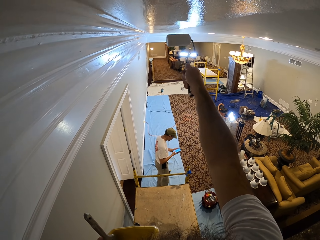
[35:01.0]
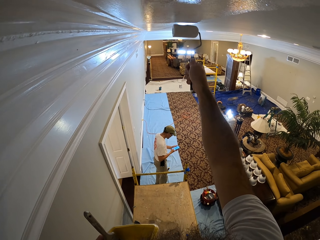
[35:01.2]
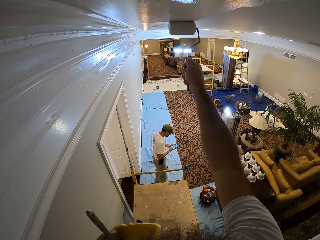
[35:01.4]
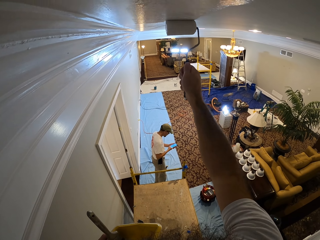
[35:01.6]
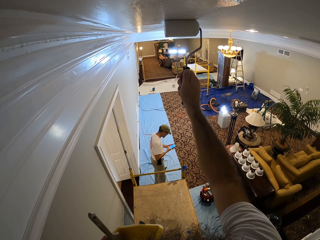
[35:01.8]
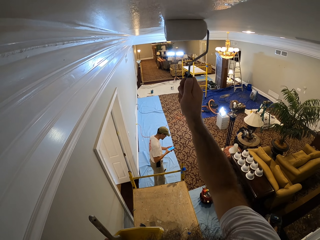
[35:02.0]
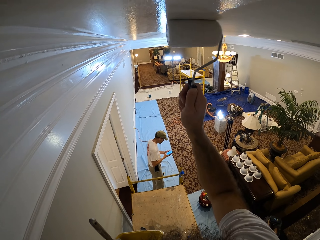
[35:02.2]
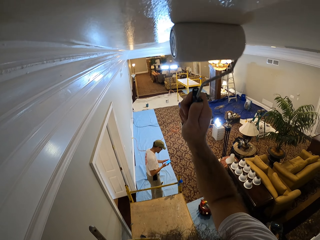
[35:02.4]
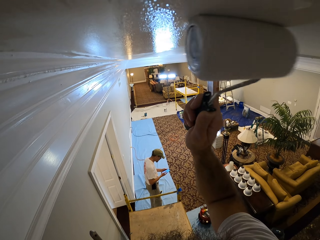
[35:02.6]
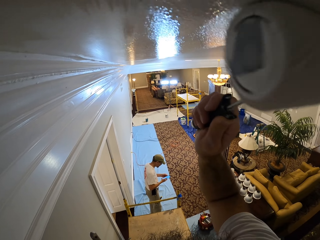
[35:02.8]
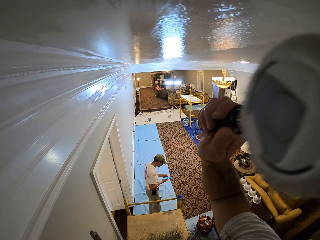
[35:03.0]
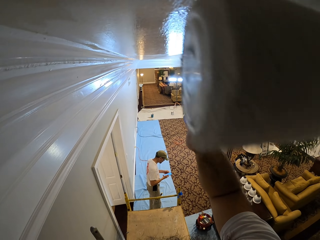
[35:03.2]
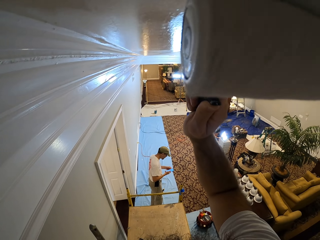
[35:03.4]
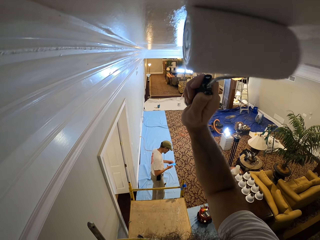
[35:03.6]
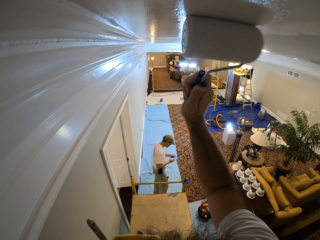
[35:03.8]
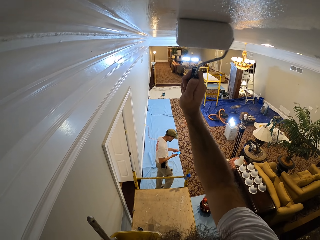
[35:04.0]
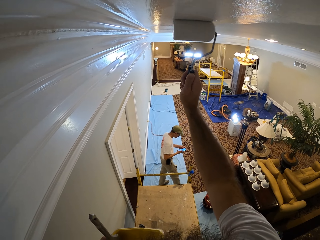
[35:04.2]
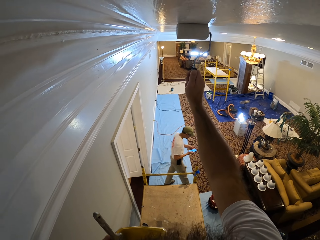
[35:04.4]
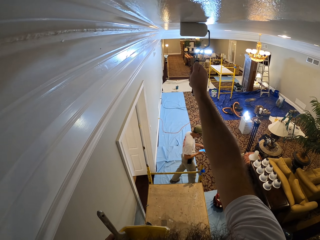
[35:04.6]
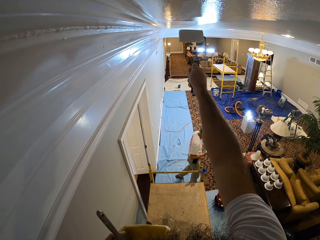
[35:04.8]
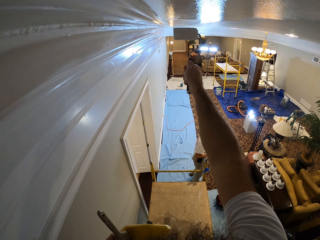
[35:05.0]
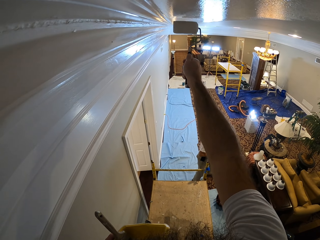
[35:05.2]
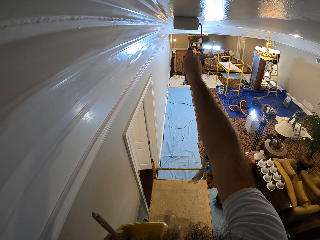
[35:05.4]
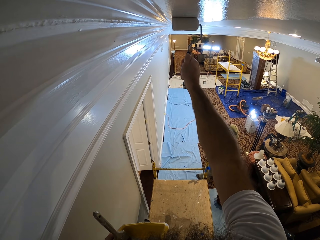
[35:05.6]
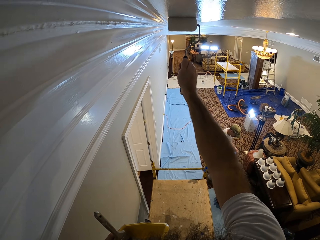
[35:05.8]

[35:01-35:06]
A man operates a phone.

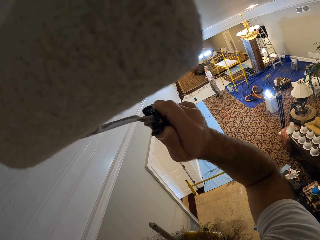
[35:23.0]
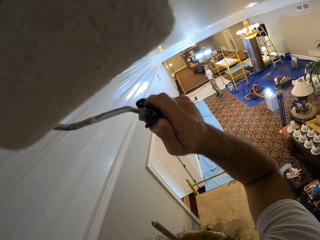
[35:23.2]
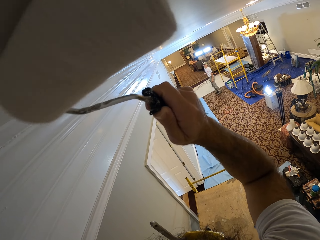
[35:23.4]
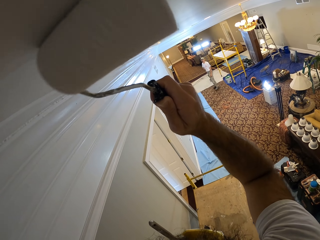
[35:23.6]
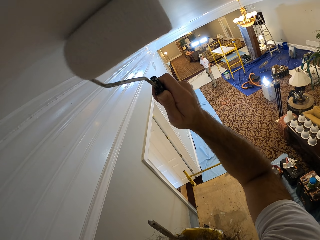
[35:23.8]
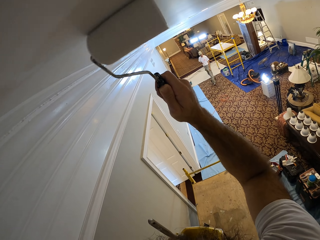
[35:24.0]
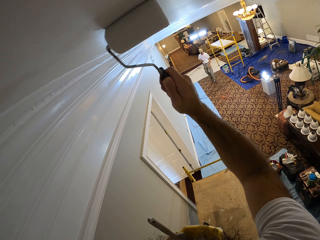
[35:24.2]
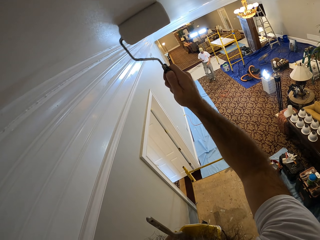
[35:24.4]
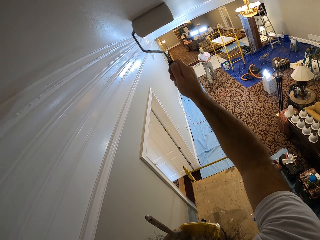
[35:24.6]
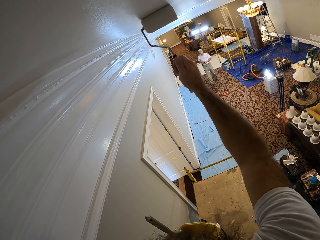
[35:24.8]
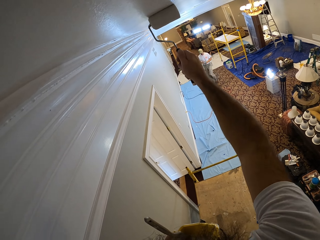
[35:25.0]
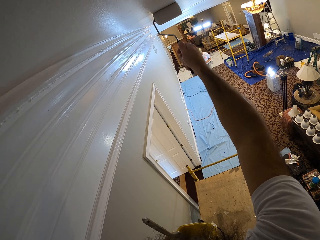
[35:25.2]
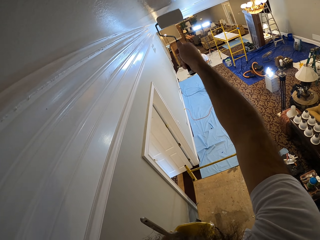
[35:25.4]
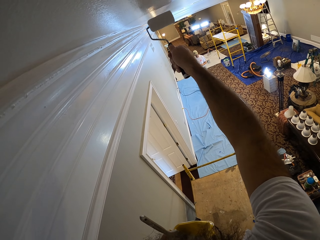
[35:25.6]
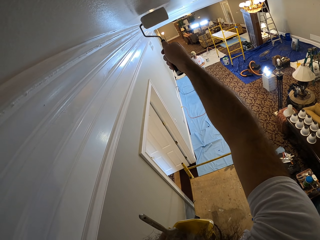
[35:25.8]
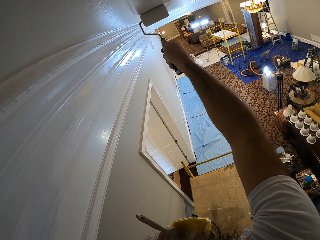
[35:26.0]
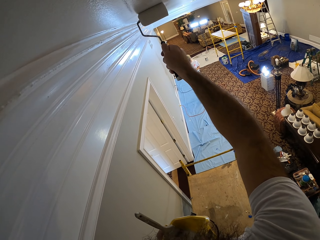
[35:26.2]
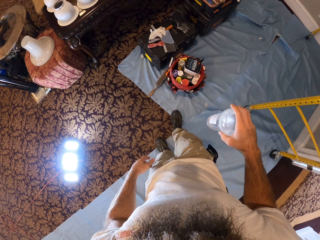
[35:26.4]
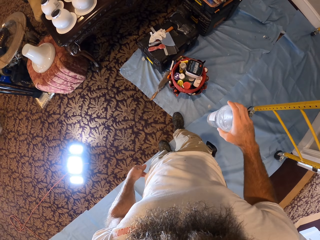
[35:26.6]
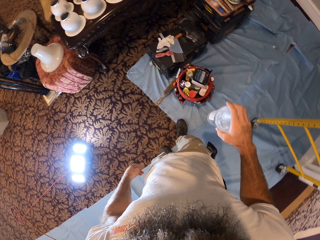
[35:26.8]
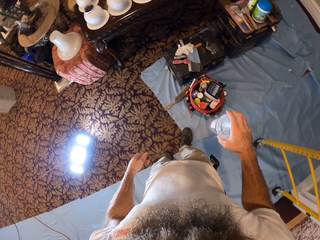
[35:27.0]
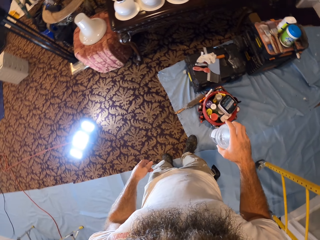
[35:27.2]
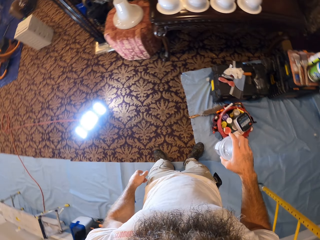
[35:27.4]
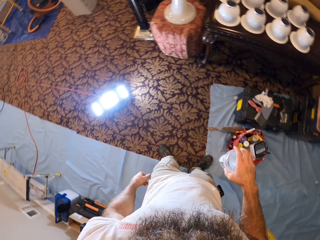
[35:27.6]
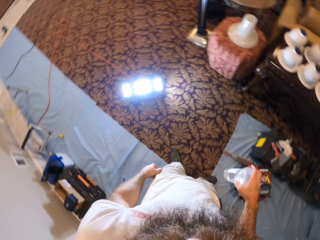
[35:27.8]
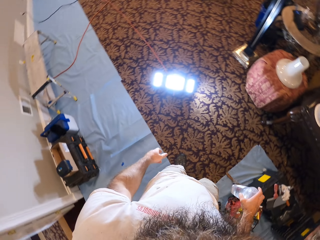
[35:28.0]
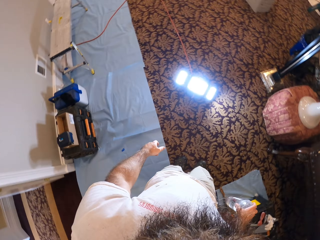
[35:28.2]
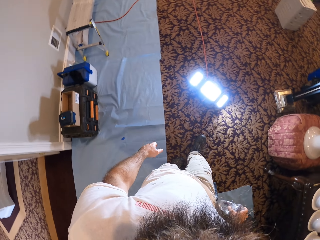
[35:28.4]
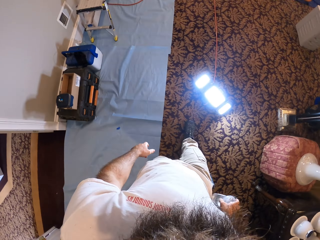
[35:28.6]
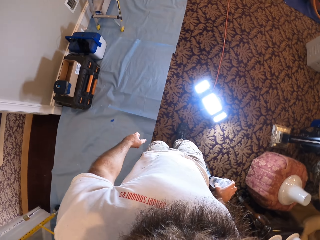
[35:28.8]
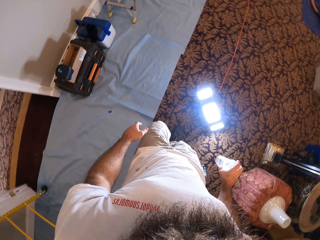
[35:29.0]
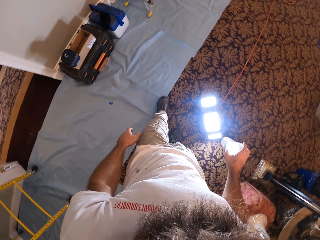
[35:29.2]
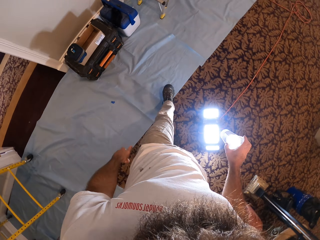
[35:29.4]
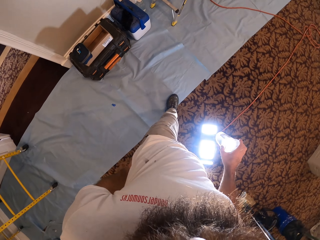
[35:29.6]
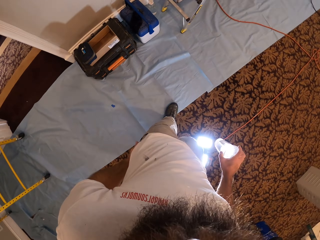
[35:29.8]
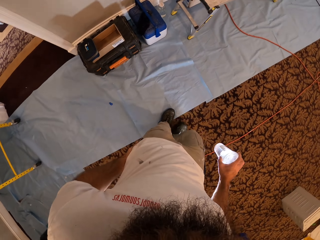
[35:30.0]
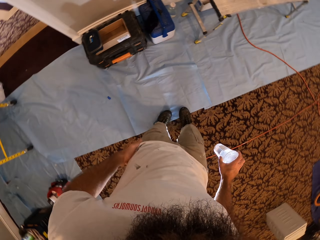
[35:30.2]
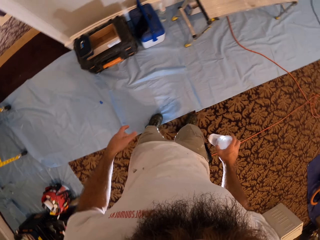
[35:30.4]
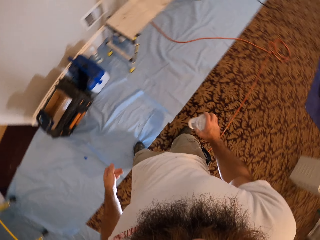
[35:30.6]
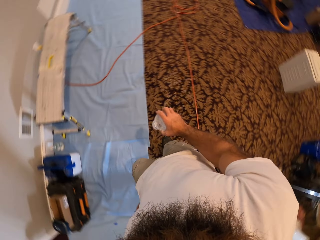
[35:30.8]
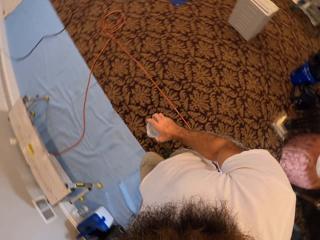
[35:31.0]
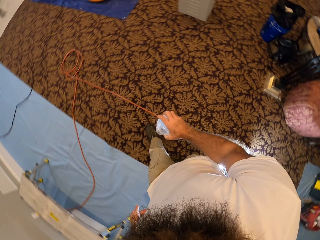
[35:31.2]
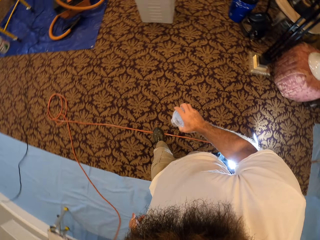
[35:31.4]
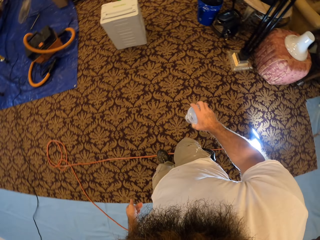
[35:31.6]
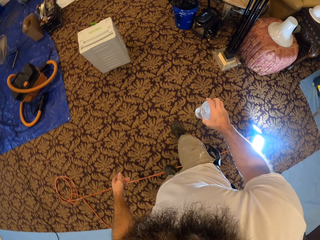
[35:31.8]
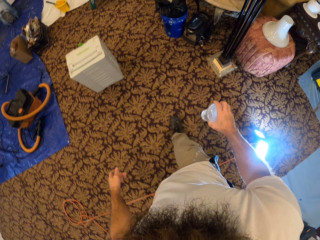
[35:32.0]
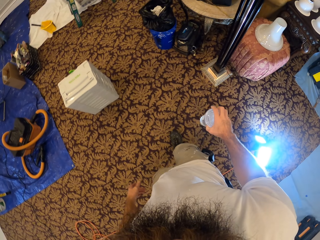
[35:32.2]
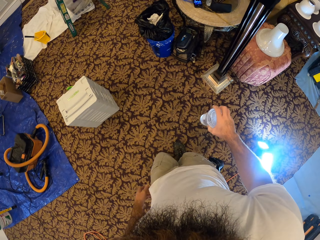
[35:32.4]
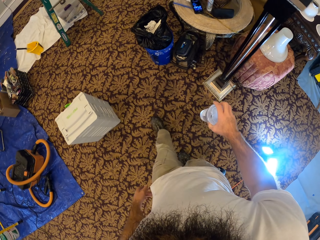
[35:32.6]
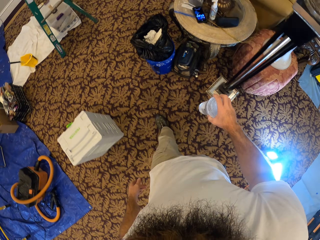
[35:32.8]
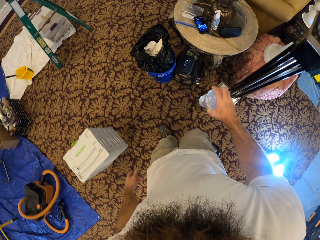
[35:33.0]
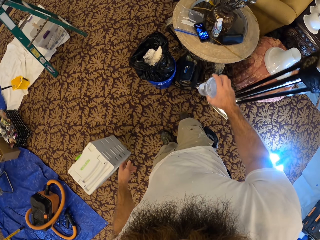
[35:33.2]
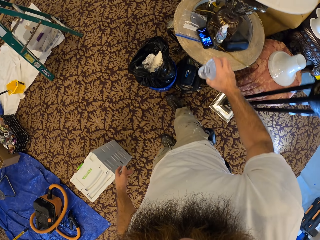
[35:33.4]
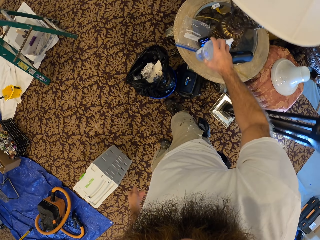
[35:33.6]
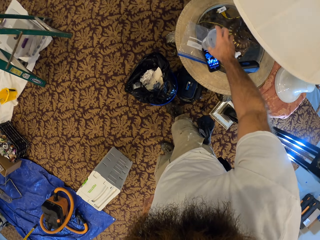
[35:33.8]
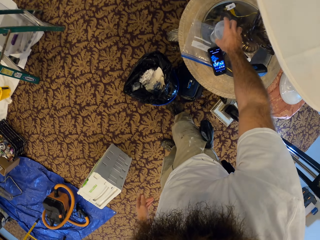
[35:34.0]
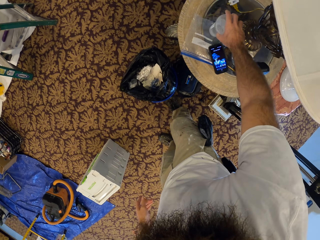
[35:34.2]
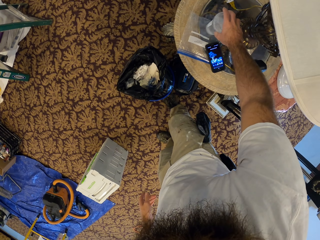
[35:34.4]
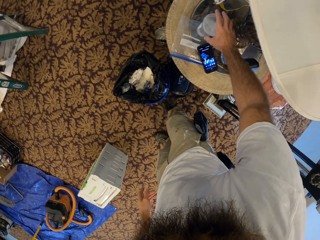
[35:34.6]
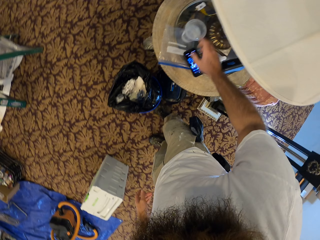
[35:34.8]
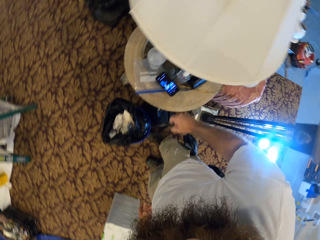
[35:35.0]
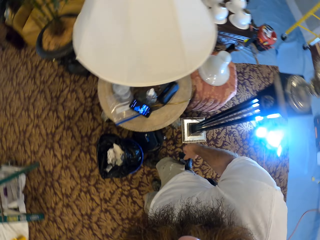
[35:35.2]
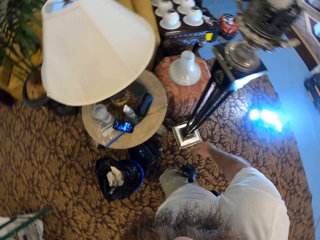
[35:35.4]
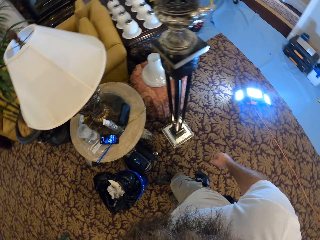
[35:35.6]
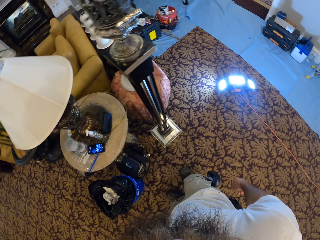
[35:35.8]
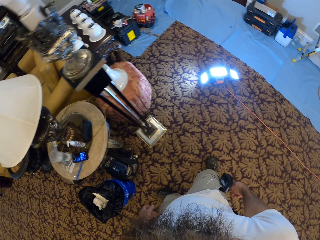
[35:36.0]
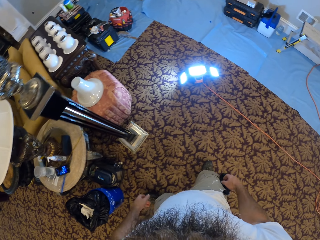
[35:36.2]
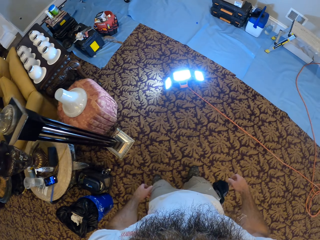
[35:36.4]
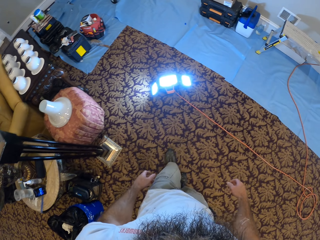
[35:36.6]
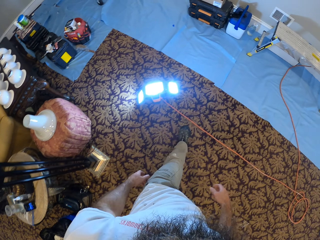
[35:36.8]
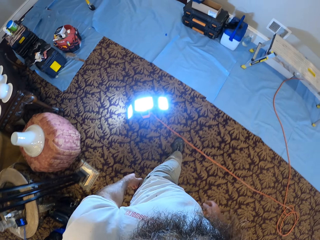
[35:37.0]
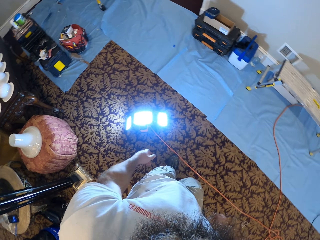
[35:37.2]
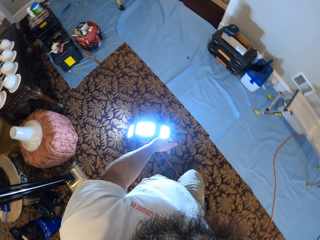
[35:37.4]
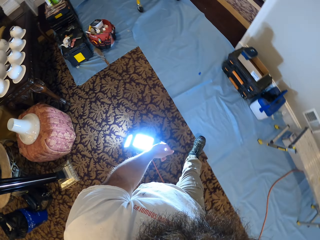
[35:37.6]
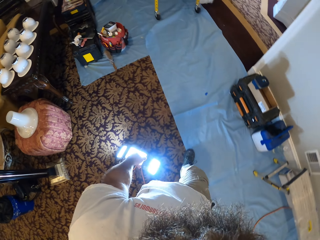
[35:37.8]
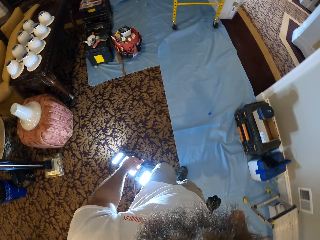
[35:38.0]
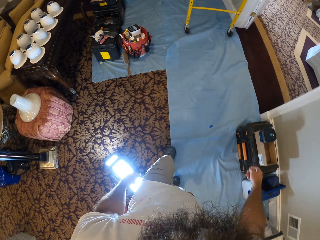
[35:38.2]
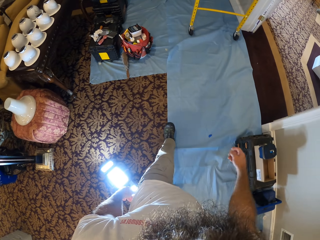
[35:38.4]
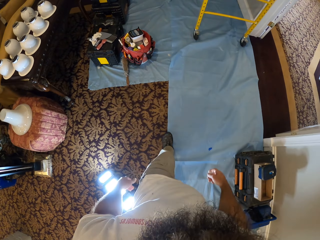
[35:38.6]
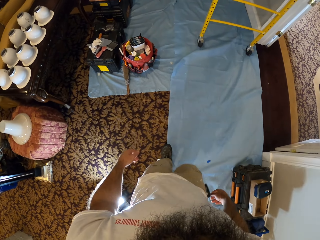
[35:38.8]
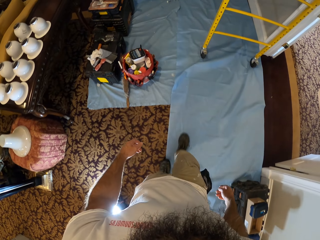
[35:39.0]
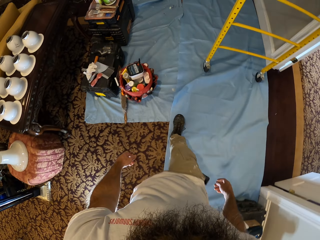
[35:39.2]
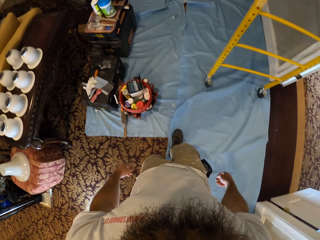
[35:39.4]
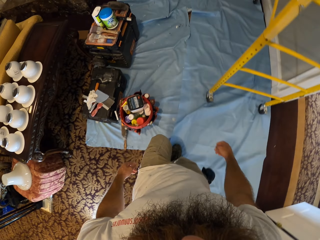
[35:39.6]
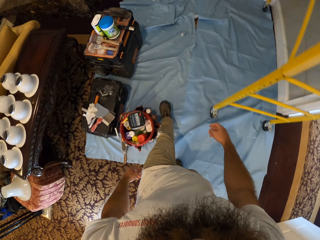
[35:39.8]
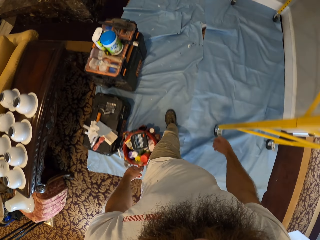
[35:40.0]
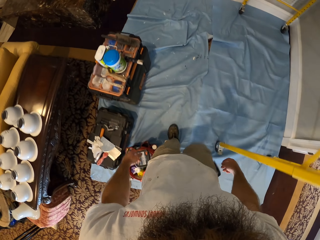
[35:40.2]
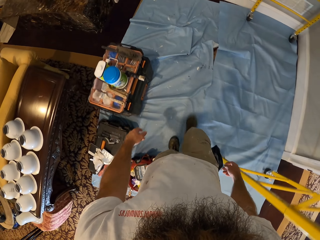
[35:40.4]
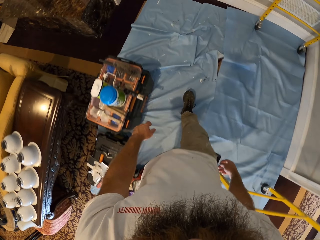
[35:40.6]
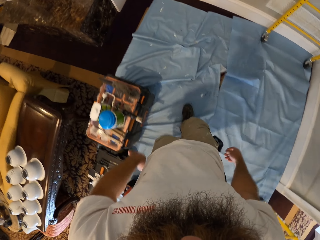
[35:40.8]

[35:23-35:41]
A man walks around. The camera wearer holds a tumbler. He walks around. He drops a container on a table with his right hand. He walks around.
